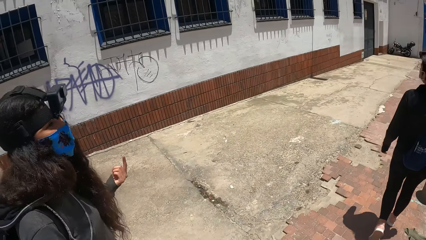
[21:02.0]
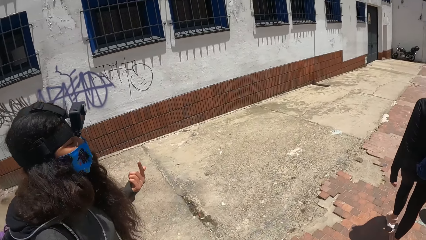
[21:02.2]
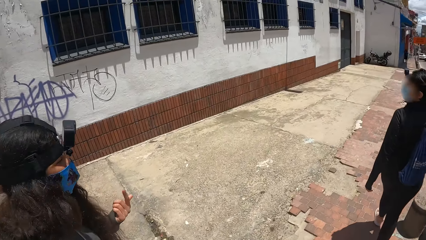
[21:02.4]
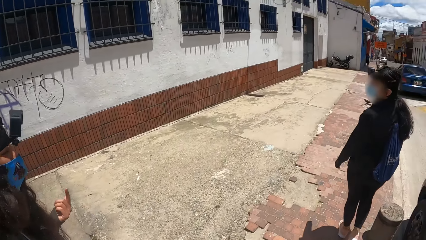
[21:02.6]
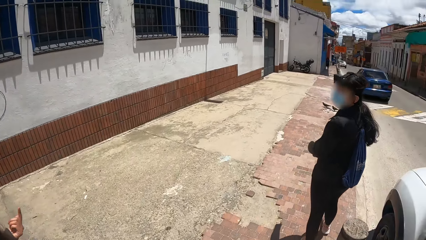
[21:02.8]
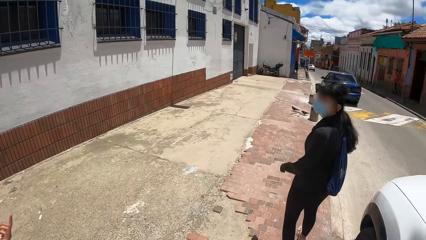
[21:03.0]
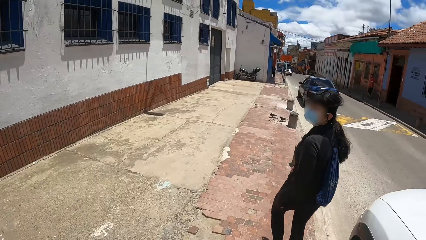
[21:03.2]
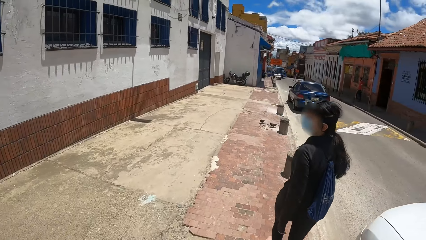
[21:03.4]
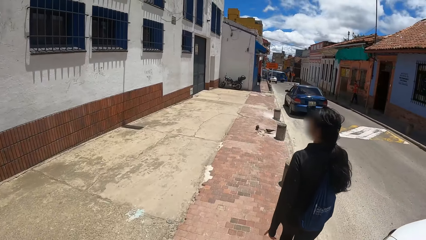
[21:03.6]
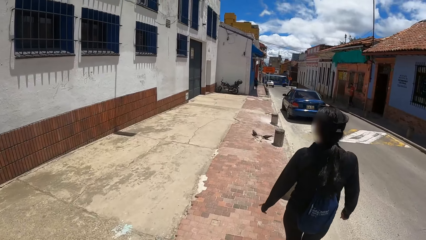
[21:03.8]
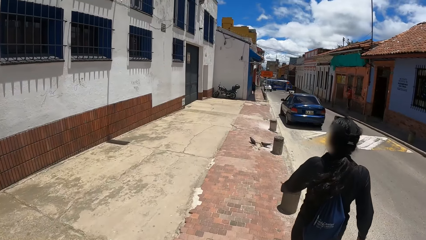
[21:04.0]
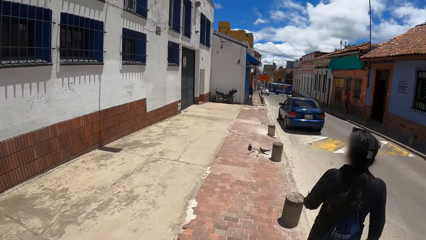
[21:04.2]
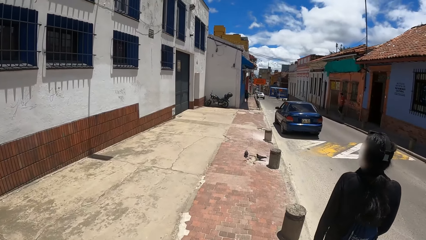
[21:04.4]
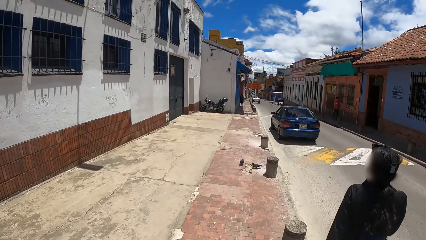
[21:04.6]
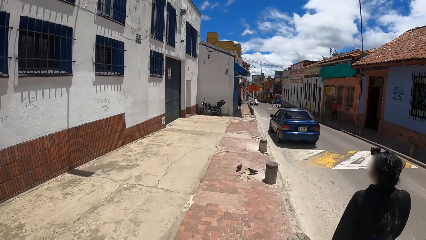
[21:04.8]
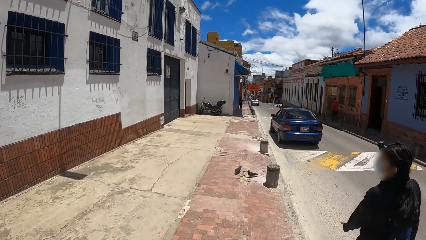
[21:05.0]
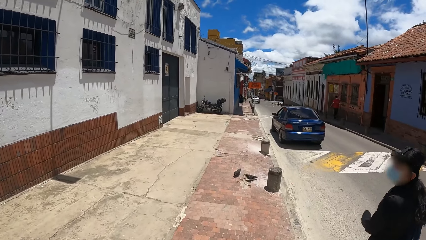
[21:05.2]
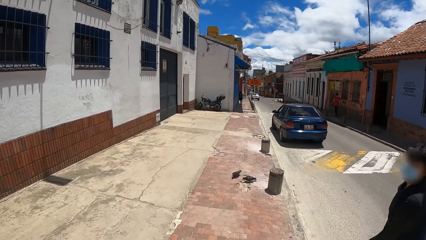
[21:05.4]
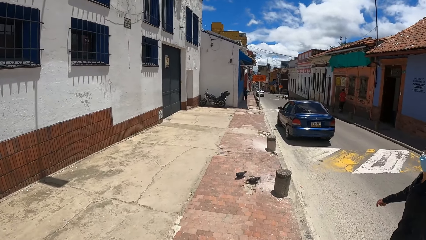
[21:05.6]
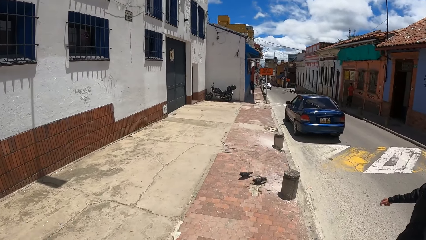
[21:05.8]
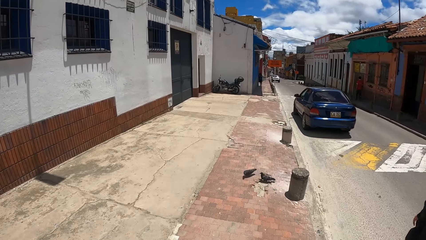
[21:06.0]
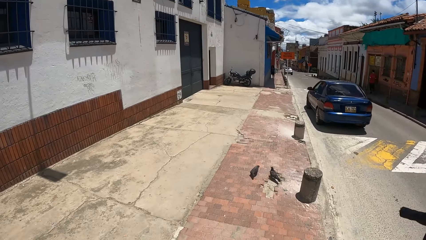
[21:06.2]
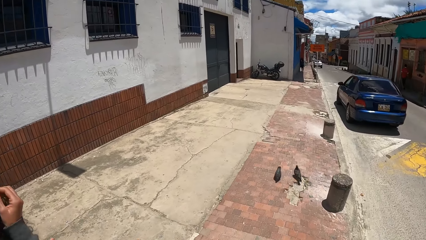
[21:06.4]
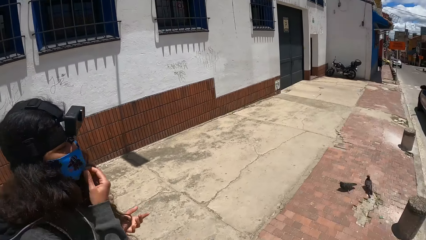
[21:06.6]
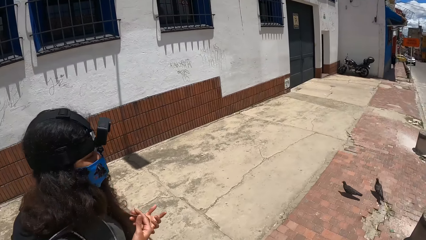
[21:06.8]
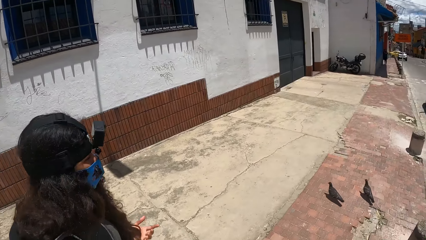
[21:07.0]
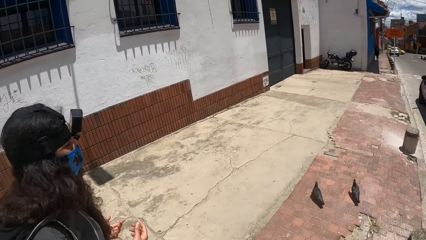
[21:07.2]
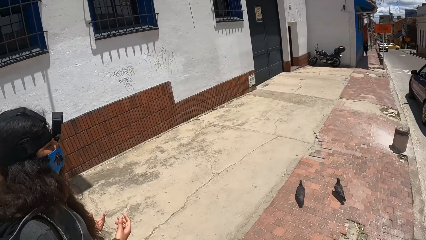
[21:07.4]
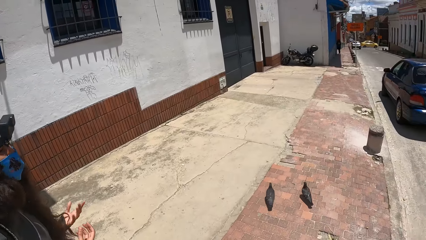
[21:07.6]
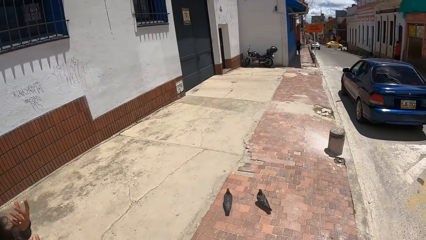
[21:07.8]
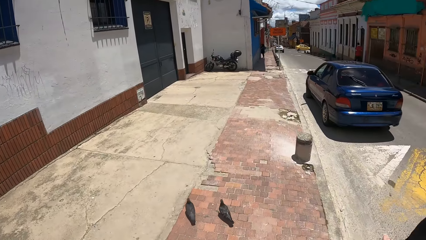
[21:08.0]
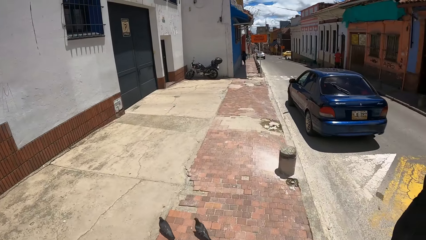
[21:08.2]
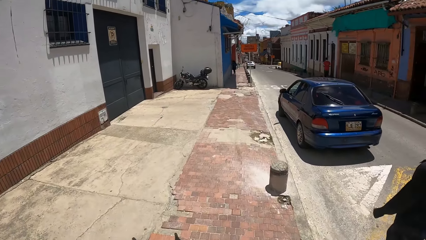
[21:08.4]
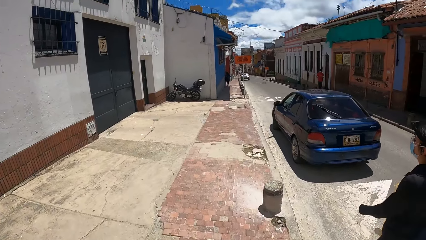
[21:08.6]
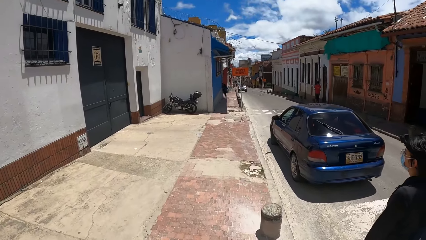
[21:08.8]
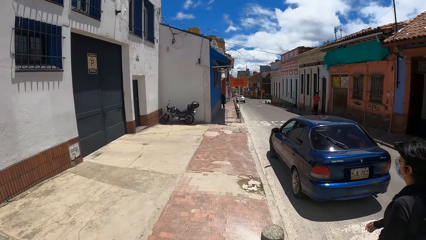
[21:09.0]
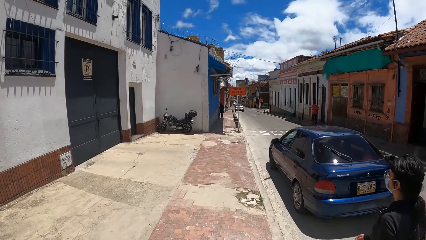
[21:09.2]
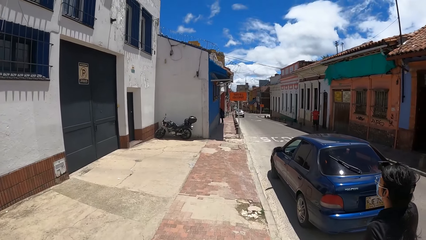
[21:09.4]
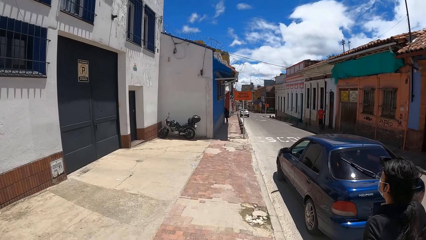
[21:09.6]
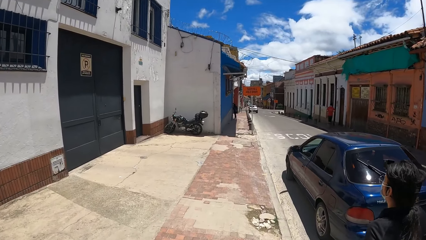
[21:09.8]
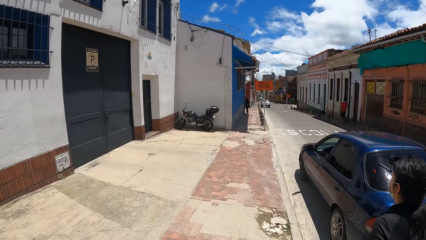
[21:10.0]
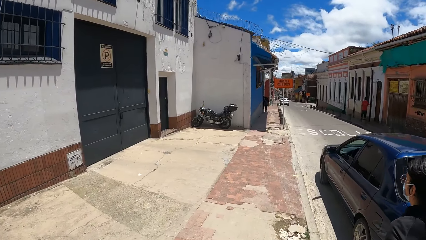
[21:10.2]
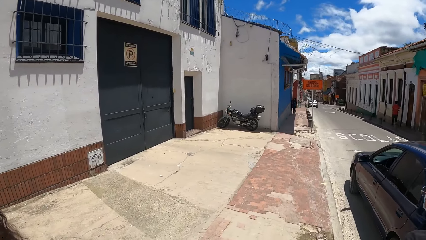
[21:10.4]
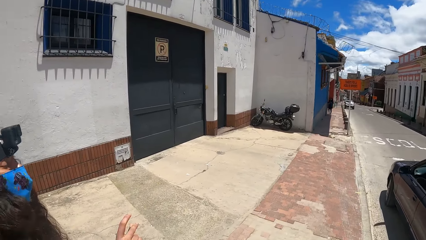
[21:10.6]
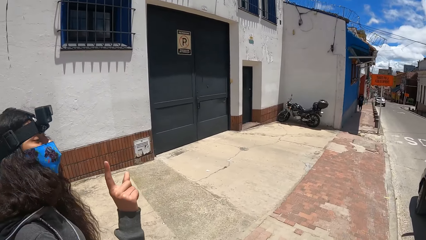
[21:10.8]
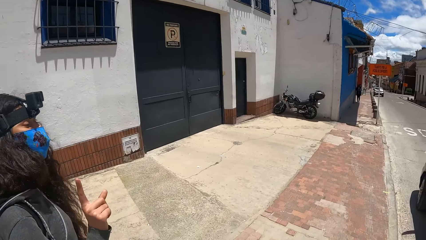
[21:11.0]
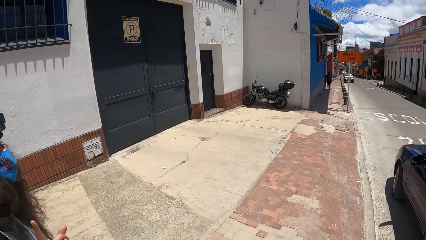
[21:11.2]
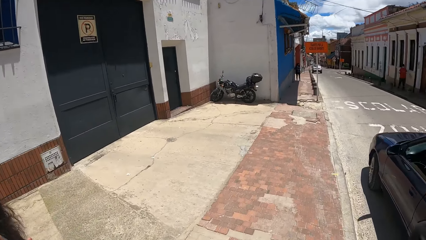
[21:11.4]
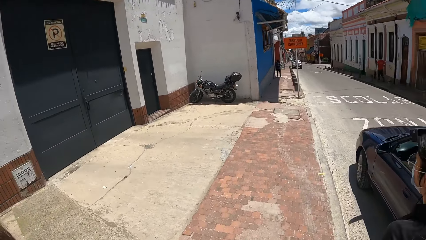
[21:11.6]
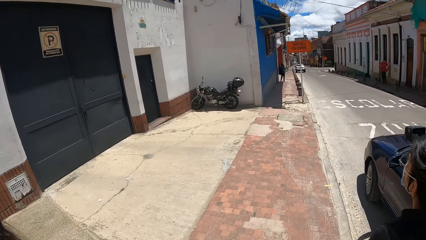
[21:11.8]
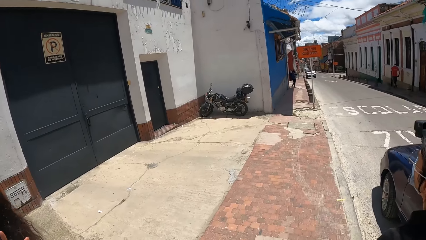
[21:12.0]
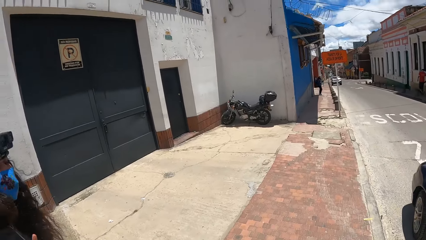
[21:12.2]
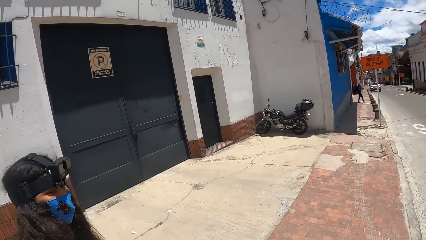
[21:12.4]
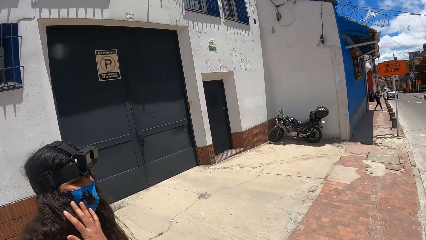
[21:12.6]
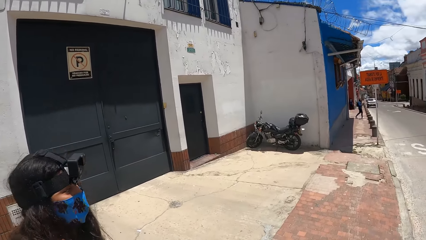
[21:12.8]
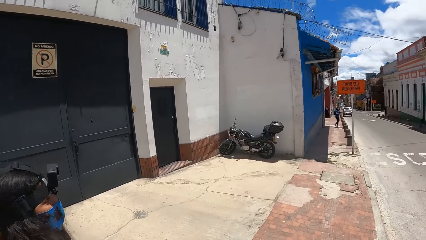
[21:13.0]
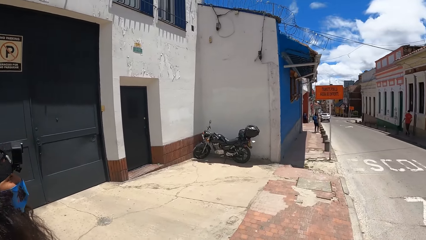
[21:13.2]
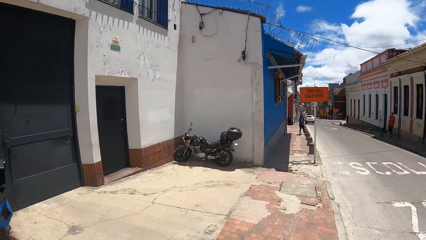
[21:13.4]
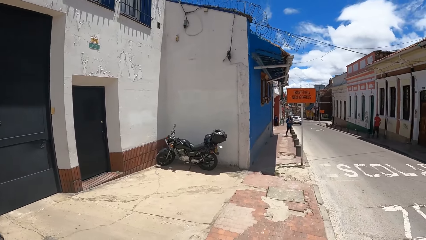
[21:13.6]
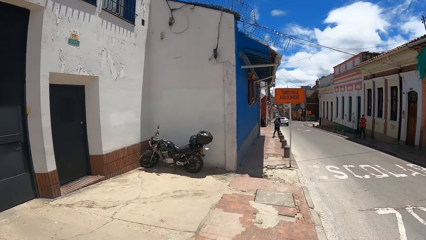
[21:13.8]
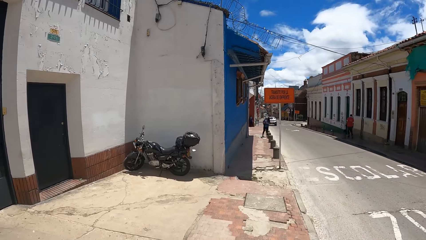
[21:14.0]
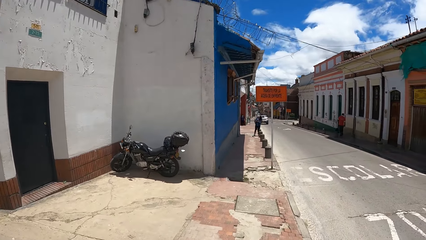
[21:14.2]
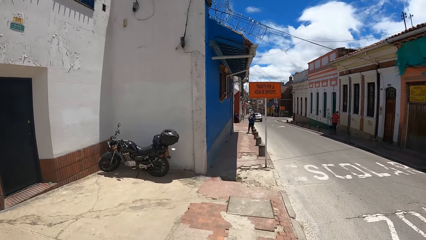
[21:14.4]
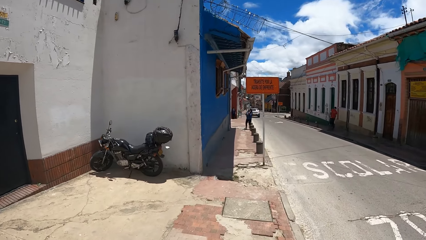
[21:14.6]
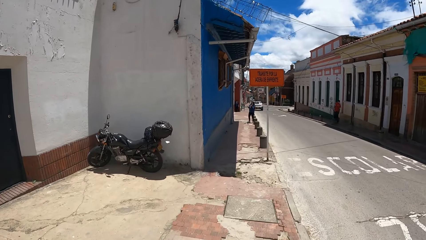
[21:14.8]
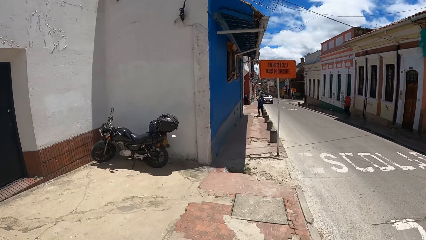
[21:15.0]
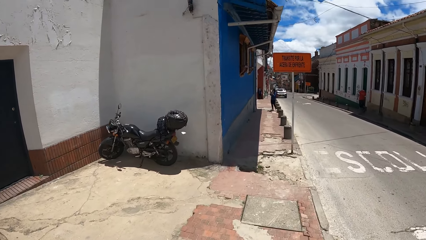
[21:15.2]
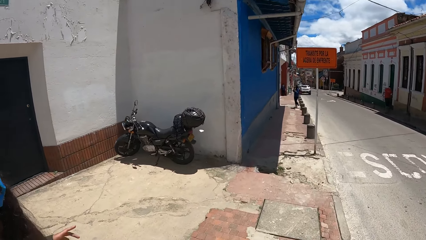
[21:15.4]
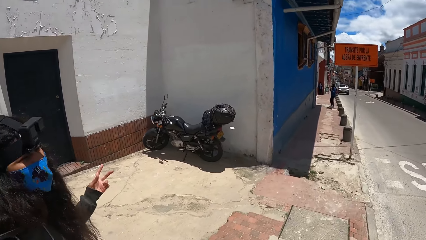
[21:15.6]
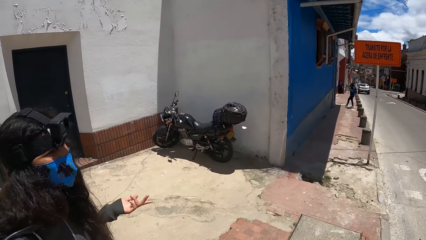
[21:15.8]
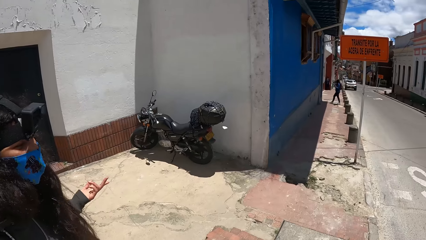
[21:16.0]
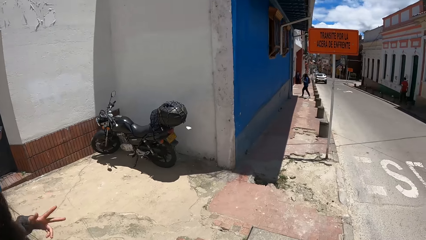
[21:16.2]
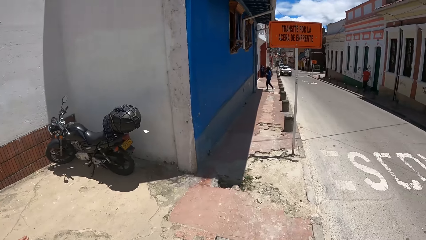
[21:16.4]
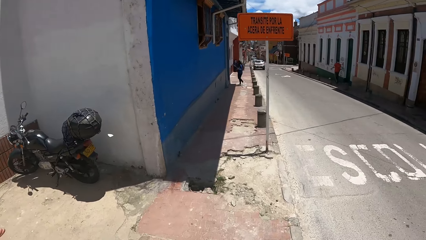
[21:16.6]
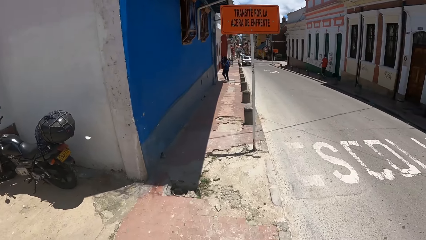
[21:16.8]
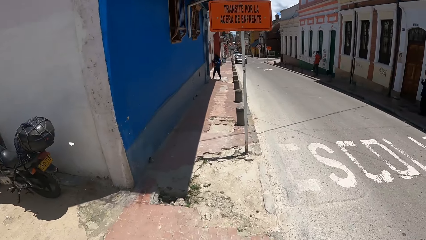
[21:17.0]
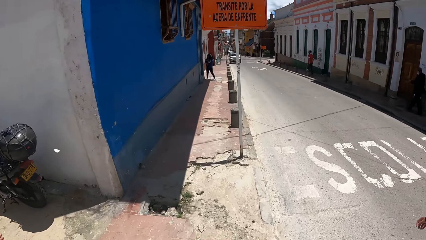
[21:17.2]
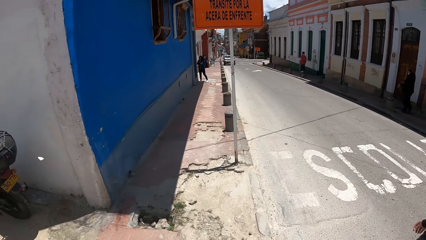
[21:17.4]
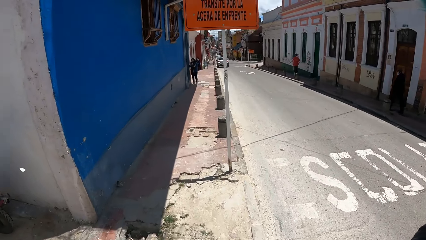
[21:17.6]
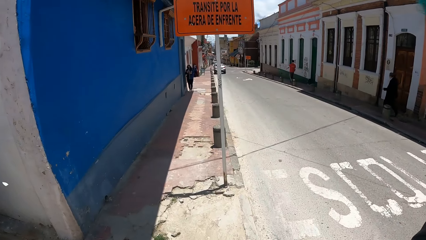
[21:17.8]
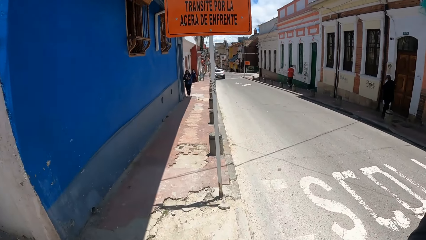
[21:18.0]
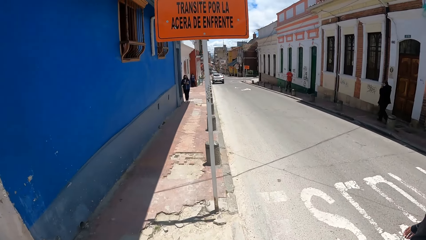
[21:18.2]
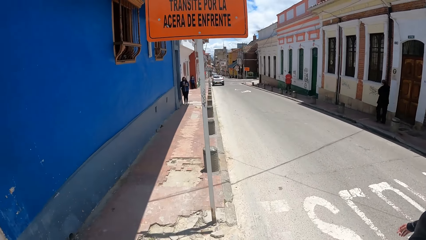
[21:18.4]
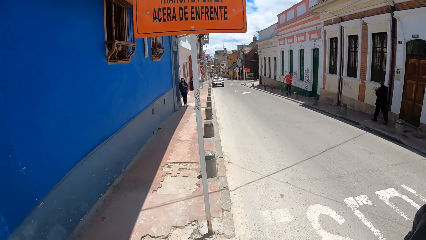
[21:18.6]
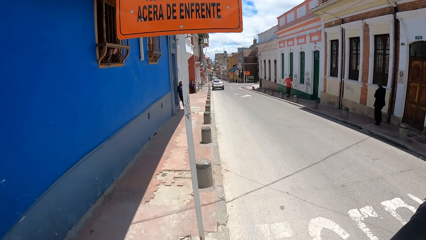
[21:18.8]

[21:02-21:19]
The camera wearer looks at a person on her left side.
